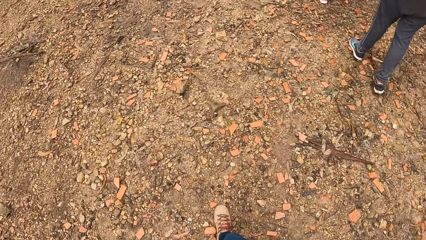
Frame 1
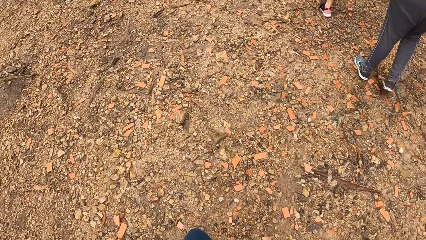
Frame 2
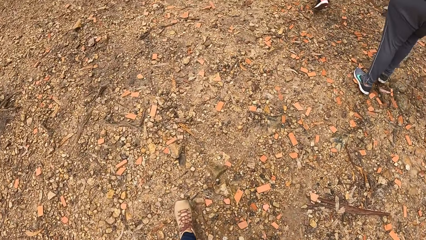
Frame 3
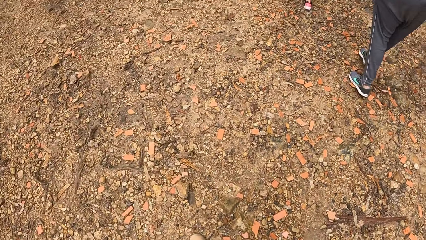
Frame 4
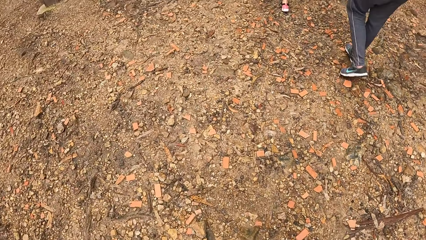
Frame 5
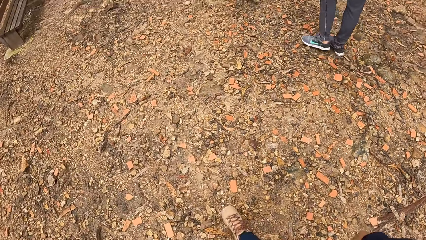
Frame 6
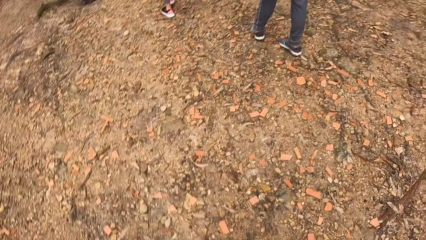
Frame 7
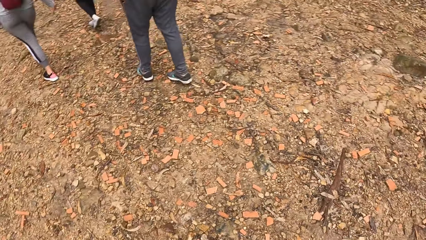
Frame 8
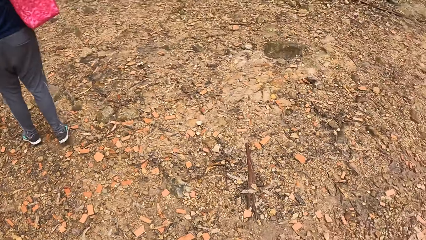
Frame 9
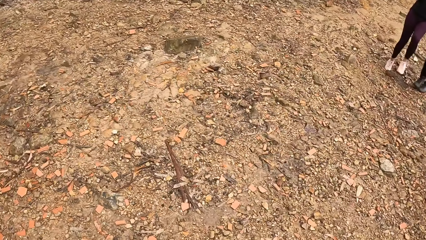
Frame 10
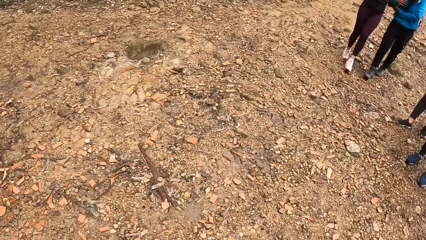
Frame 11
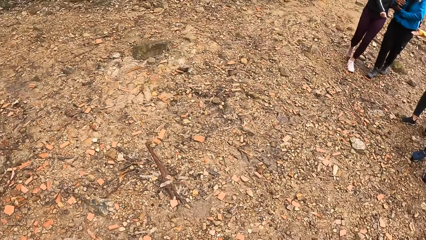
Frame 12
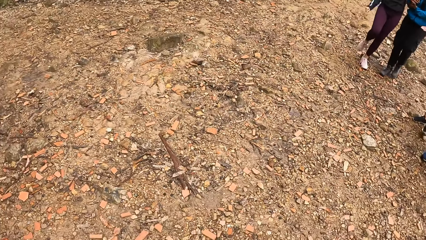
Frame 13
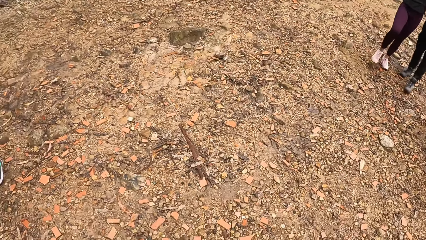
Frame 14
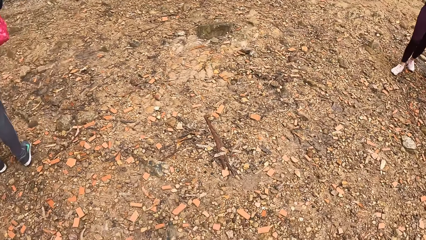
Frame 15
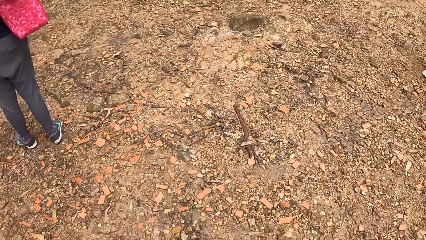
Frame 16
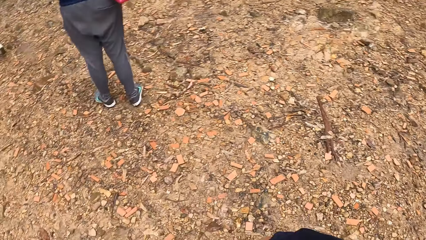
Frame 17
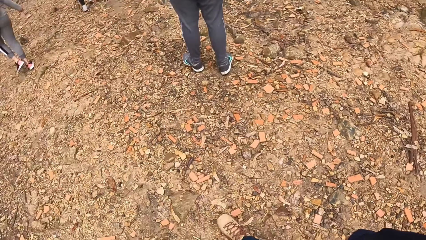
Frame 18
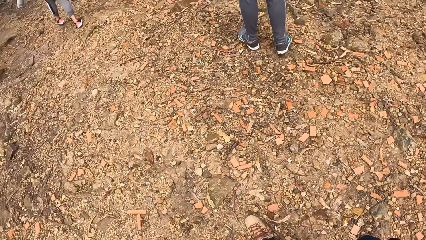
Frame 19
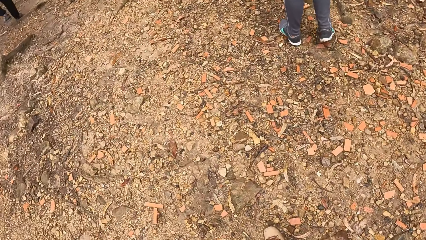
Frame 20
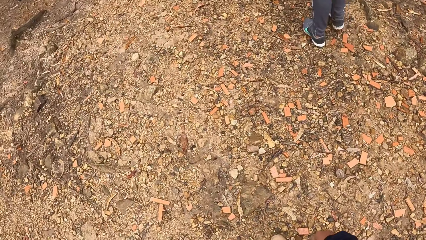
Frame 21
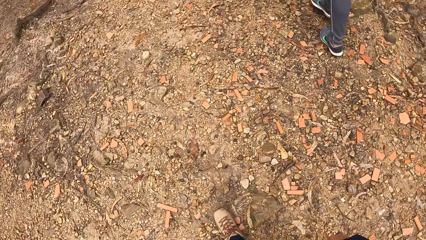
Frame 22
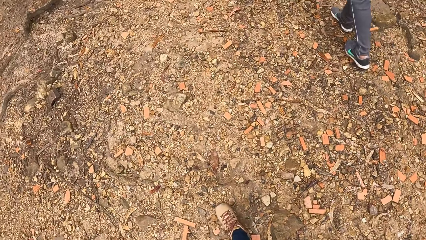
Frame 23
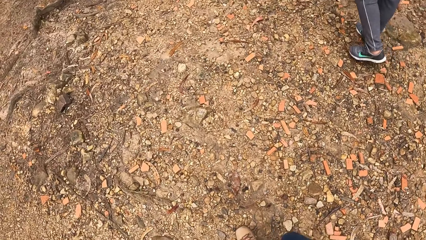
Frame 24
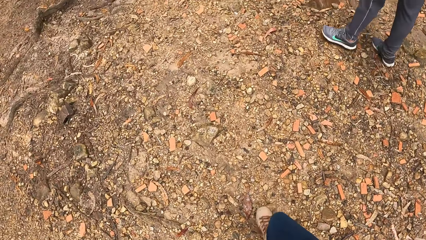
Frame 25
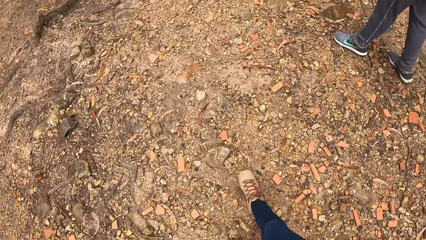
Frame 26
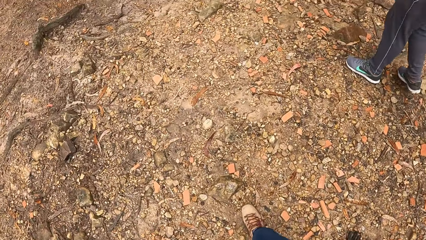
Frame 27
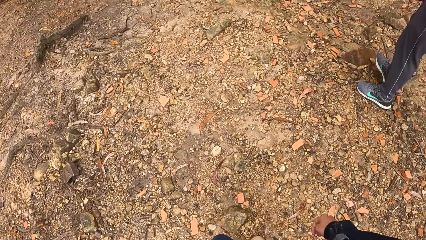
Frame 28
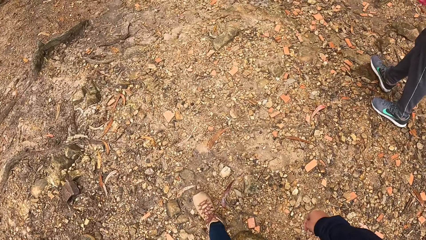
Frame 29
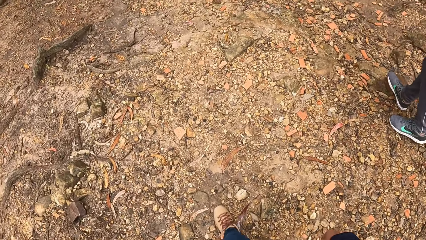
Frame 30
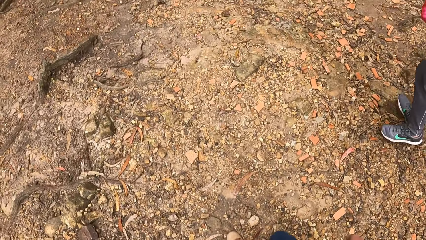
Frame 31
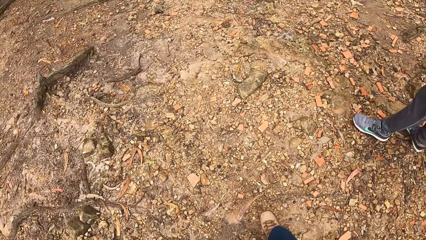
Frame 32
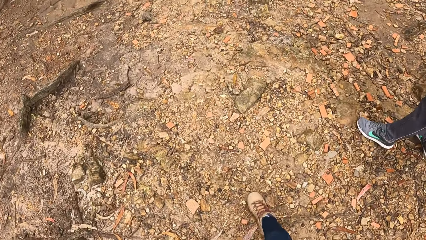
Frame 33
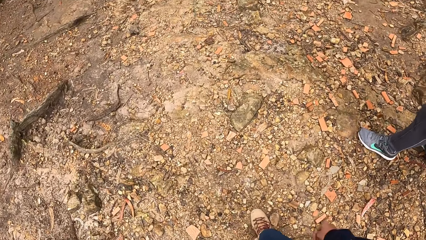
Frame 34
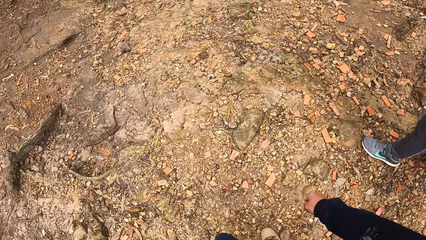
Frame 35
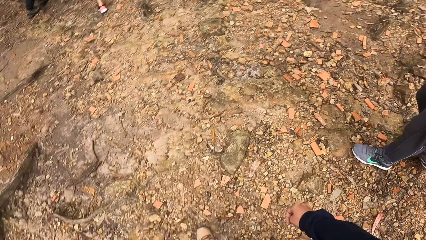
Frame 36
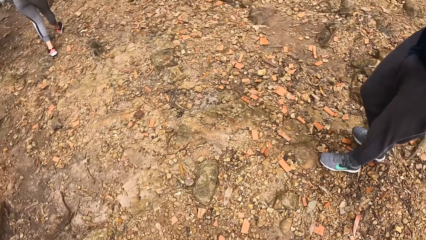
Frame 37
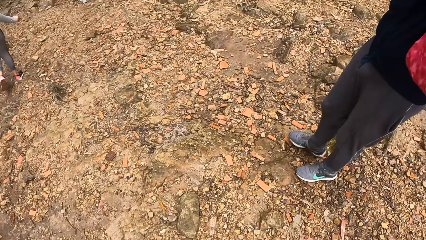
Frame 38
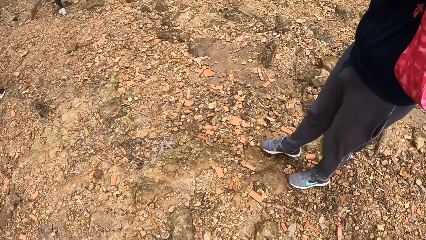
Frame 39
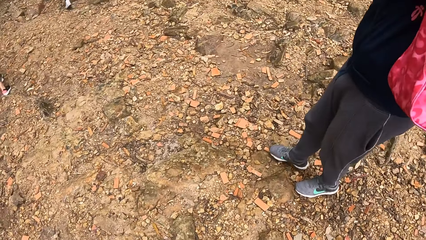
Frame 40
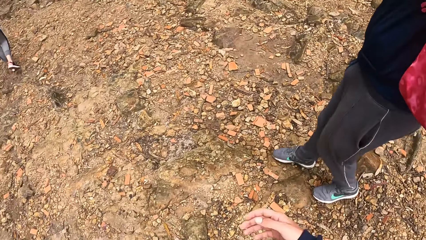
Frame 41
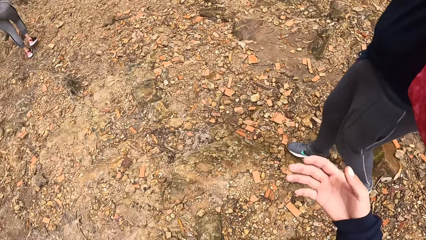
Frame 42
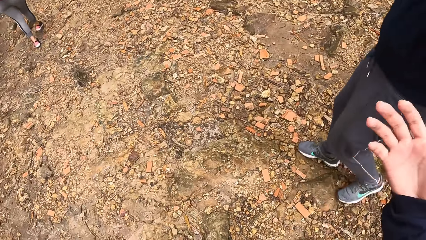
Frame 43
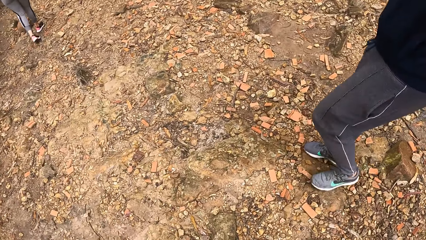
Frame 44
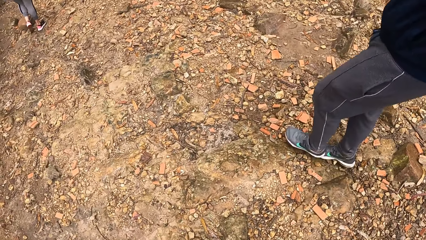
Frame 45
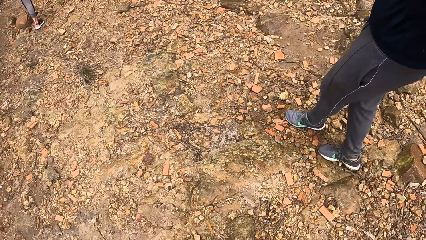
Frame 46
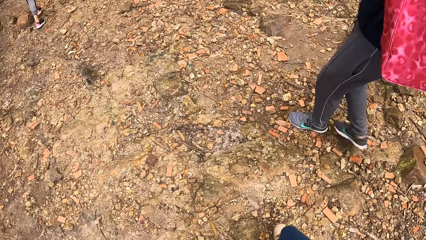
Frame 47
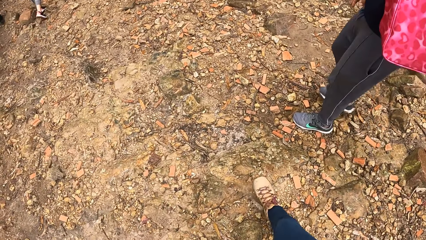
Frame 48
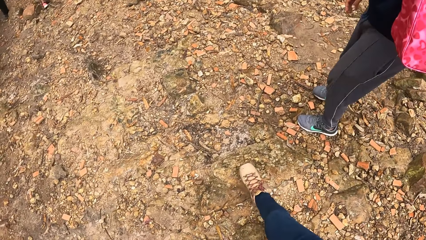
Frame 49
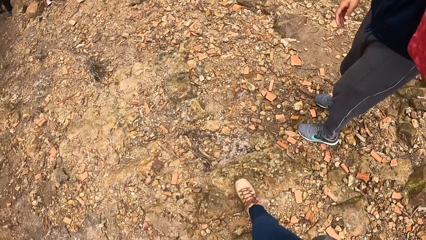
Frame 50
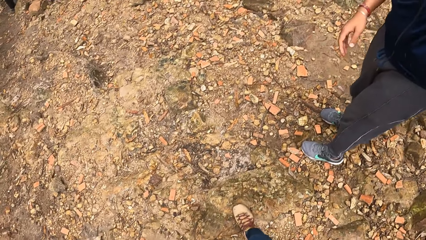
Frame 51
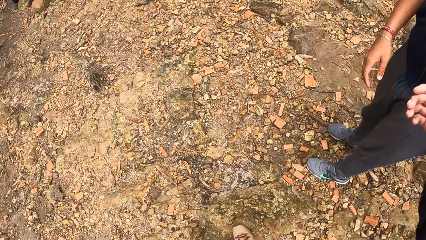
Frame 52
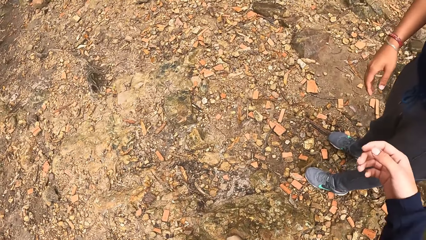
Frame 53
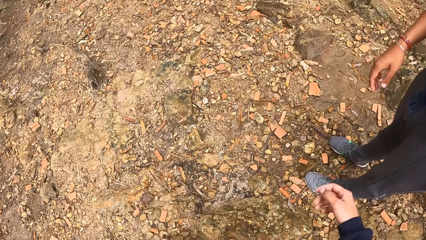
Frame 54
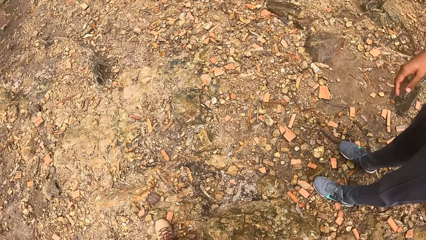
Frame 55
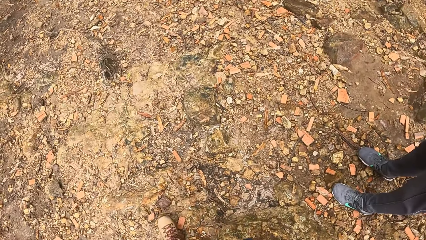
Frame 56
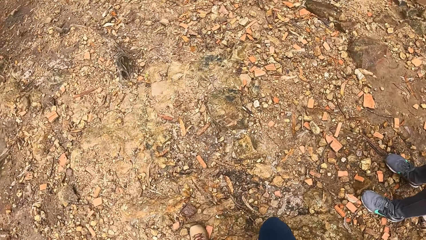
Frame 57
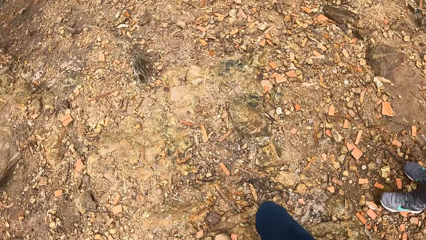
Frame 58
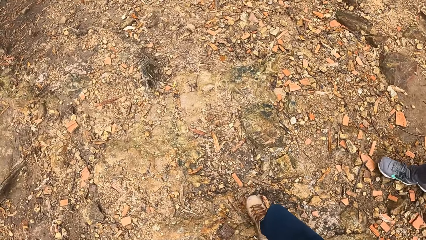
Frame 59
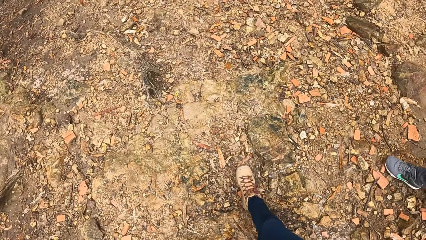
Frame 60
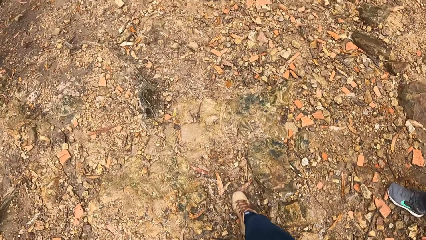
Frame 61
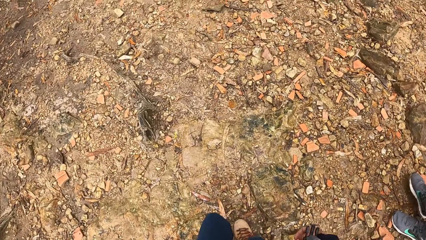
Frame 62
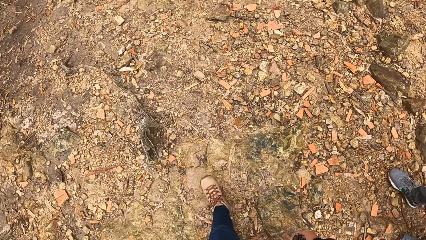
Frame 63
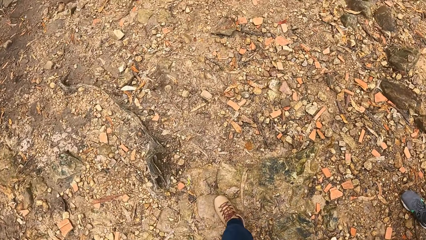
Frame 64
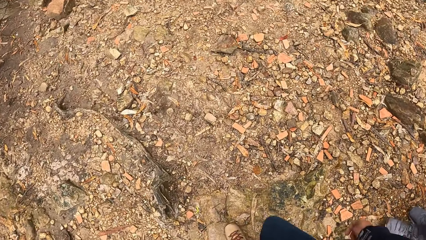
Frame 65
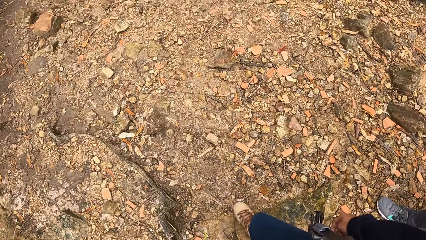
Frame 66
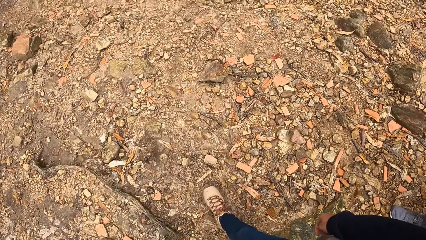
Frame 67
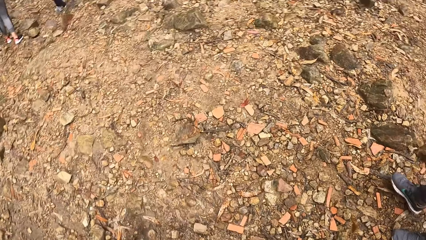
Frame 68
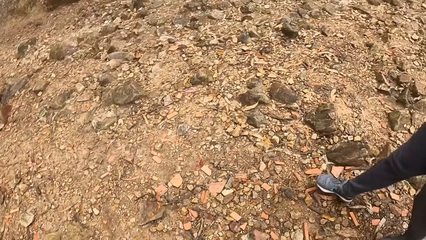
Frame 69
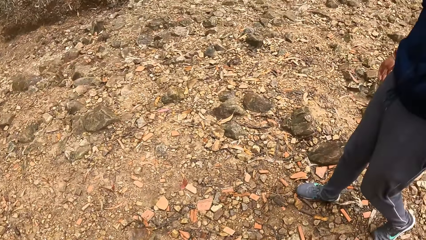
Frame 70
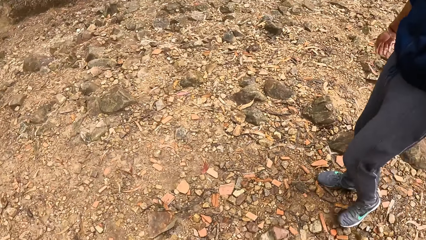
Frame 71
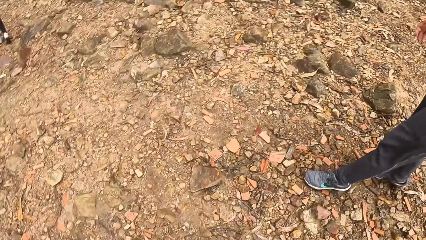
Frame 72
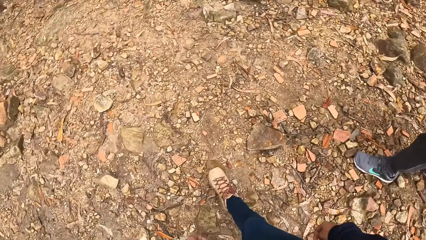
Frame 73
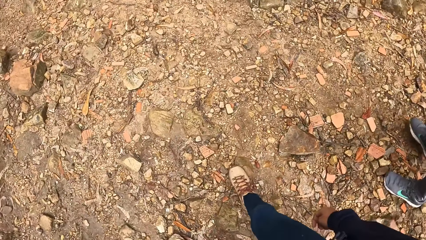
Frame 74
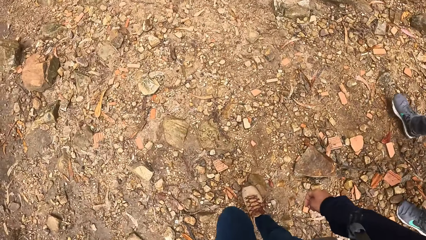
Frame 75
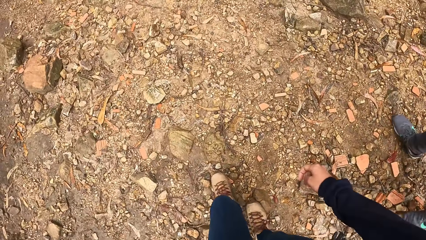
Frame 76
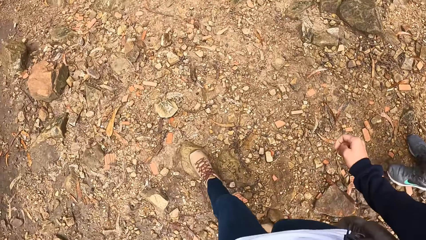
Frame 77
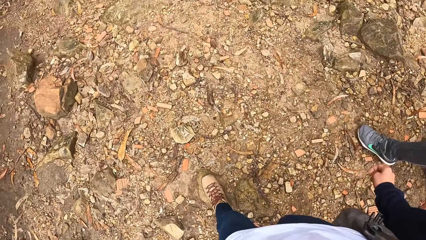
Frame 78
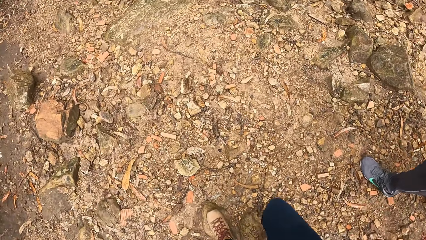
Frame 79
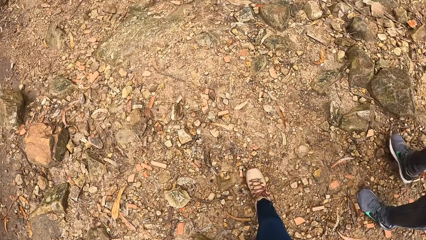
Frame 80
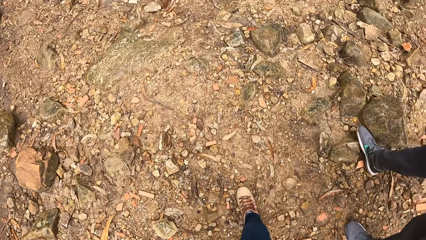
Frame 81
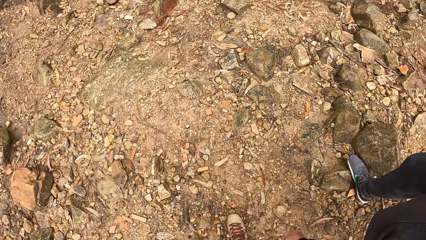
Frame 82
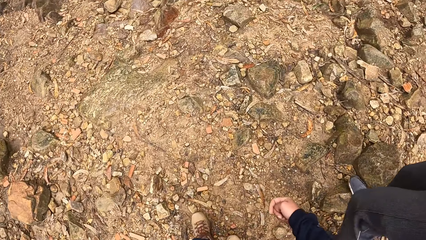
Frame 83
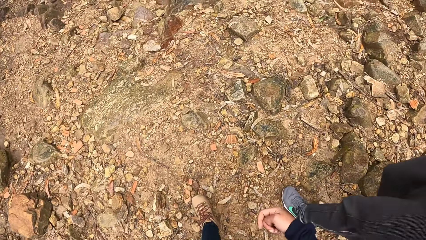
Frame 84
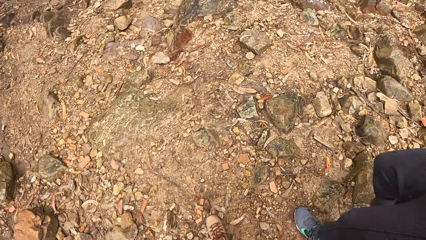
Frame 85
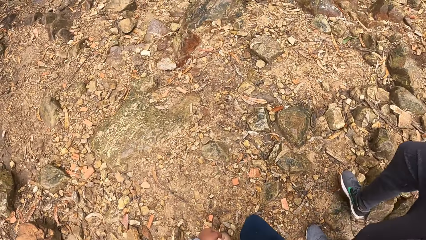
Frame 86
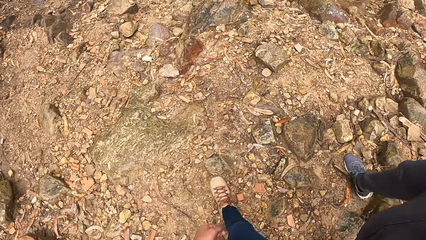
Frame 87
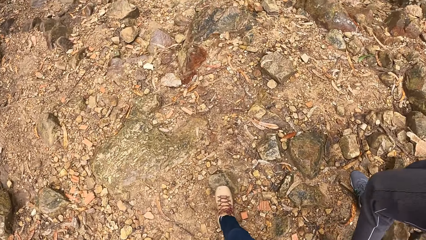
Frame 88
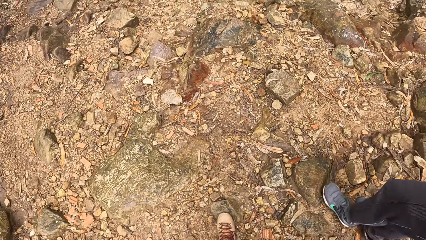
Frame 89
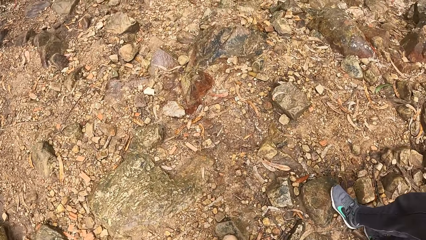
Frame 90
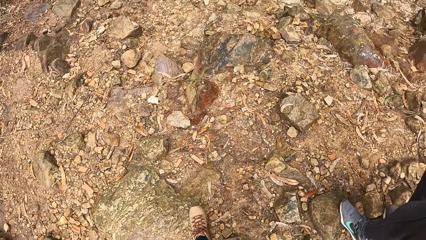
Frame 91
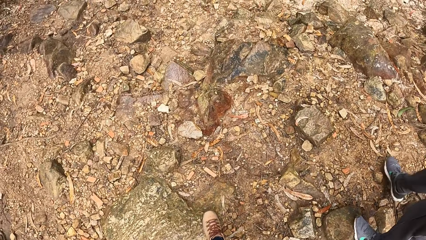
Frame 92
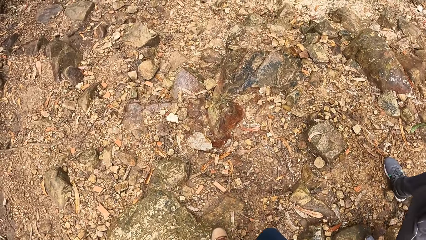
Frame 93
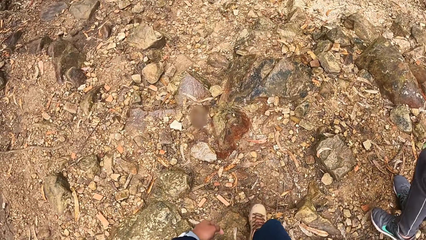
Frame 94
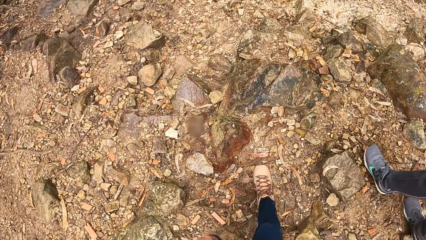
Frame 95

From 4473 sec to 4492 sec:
The camera wearer looks around. She walks around. She interacts with a woman. She gesticulates with her right hand. She interacts with the woman.
